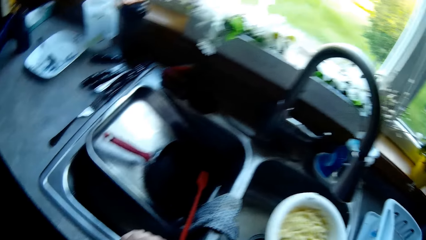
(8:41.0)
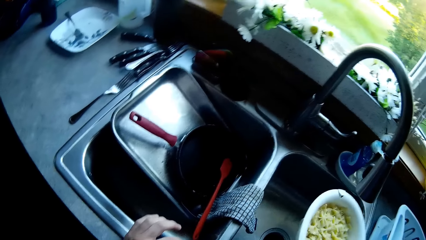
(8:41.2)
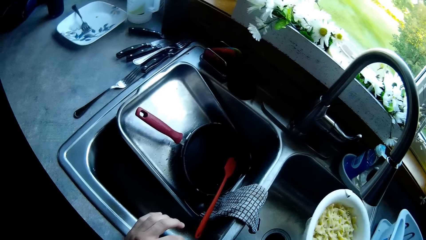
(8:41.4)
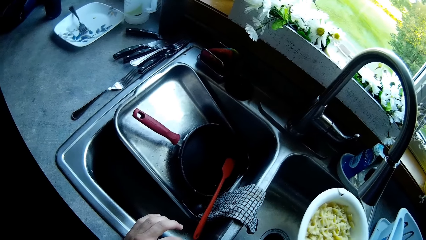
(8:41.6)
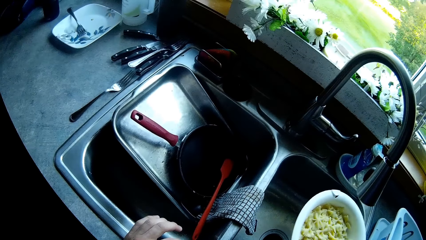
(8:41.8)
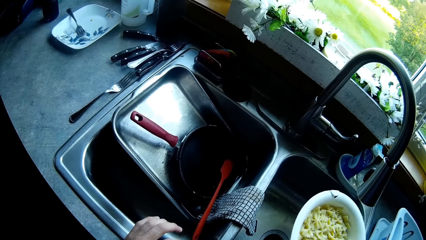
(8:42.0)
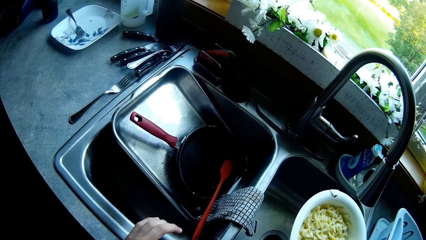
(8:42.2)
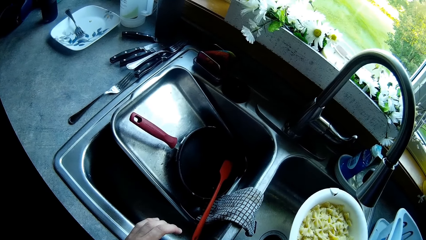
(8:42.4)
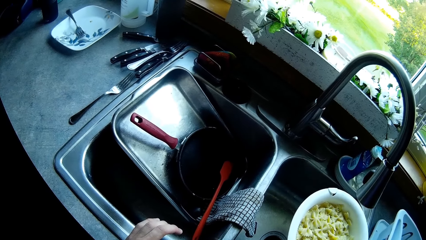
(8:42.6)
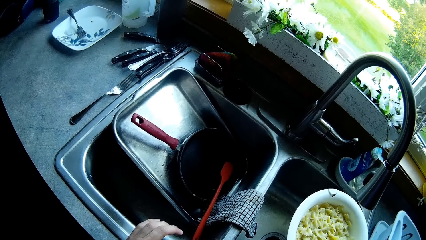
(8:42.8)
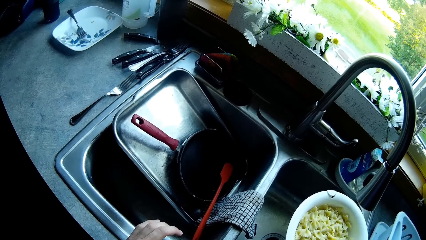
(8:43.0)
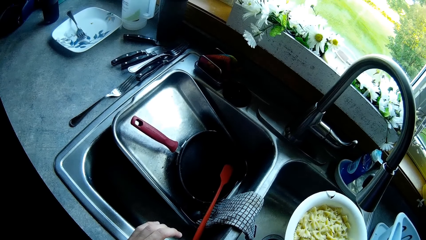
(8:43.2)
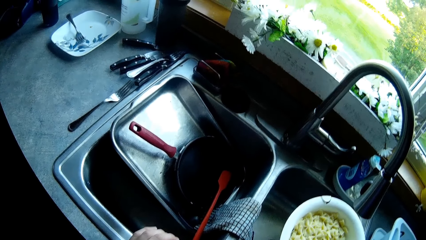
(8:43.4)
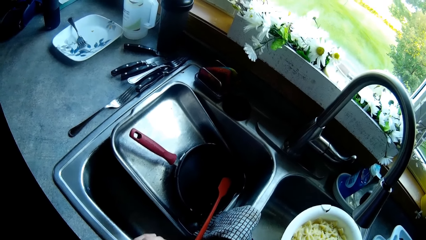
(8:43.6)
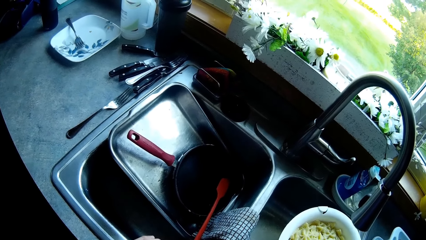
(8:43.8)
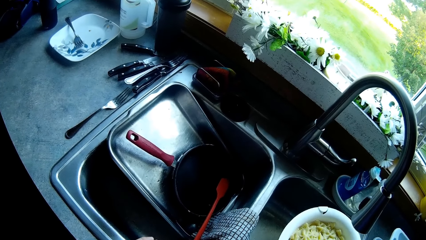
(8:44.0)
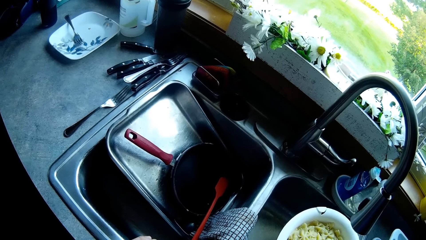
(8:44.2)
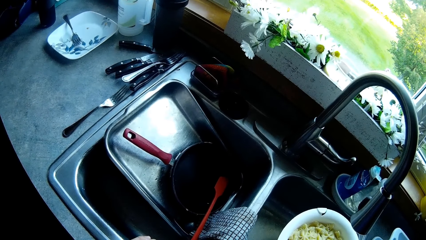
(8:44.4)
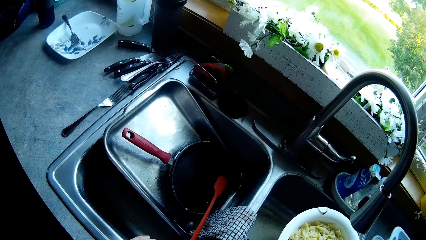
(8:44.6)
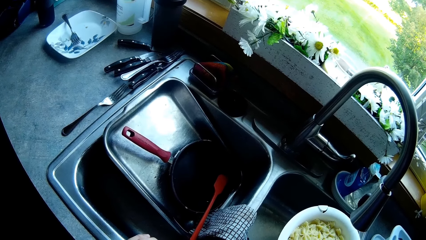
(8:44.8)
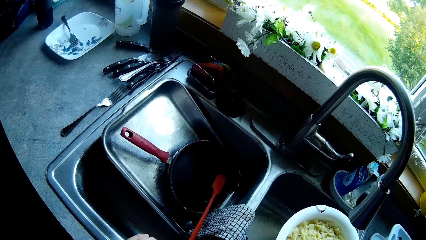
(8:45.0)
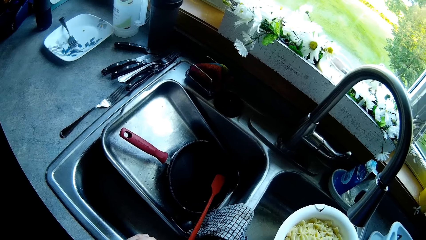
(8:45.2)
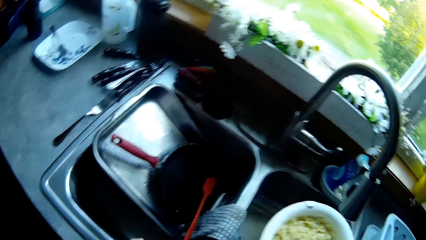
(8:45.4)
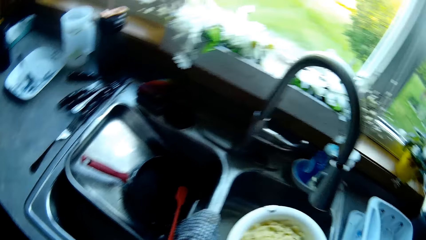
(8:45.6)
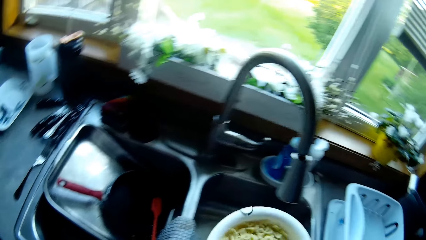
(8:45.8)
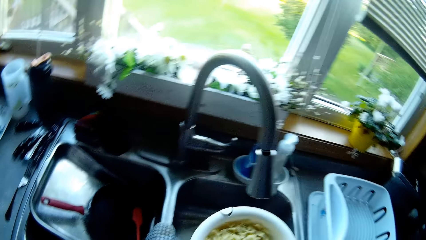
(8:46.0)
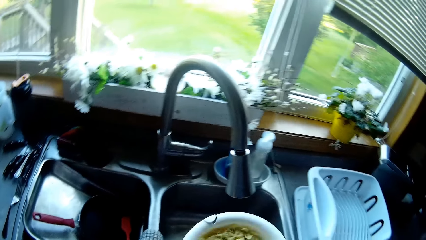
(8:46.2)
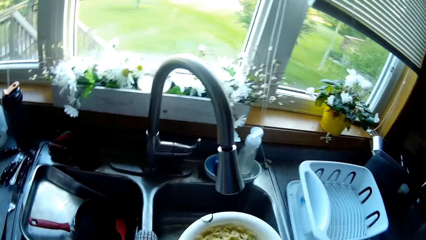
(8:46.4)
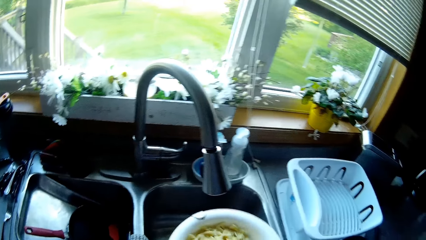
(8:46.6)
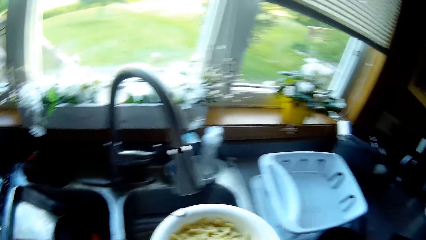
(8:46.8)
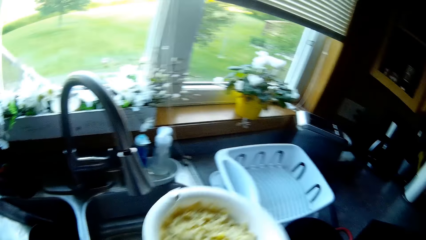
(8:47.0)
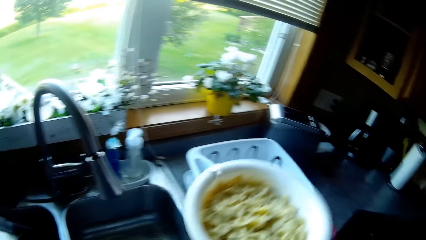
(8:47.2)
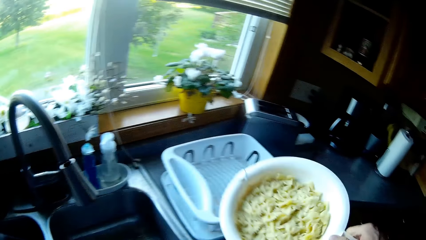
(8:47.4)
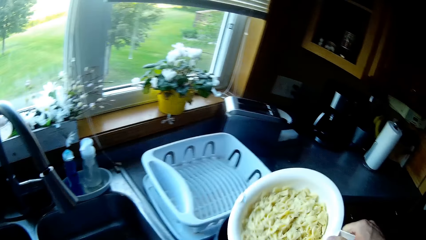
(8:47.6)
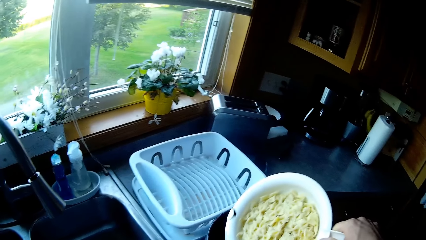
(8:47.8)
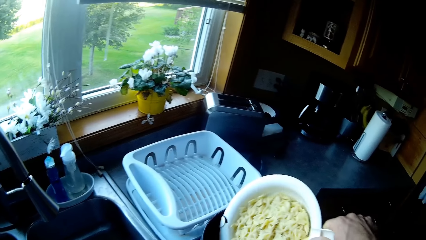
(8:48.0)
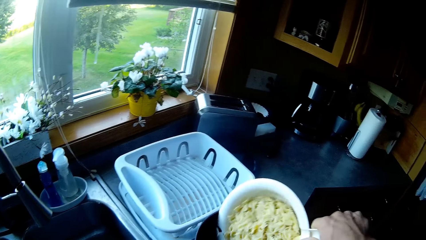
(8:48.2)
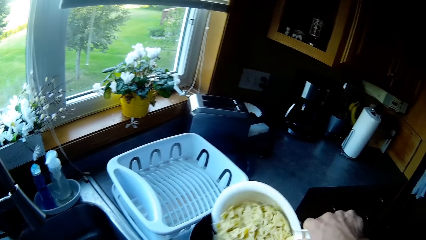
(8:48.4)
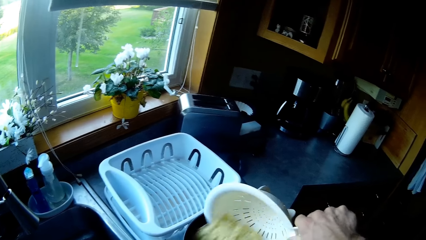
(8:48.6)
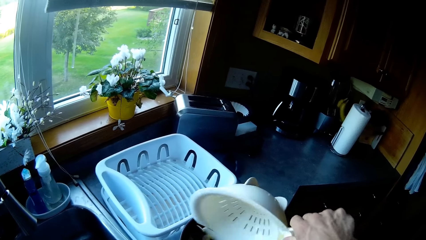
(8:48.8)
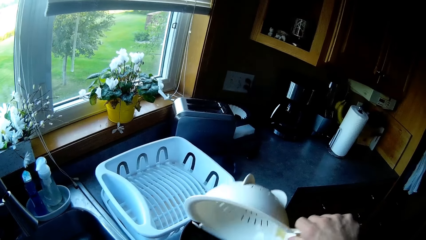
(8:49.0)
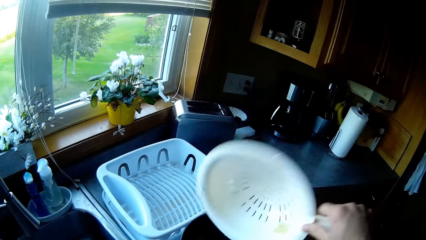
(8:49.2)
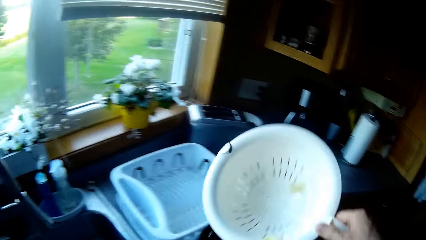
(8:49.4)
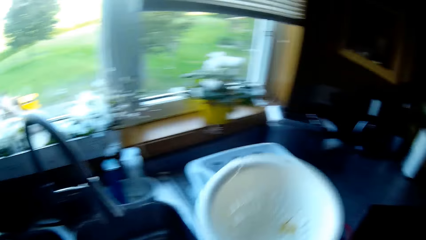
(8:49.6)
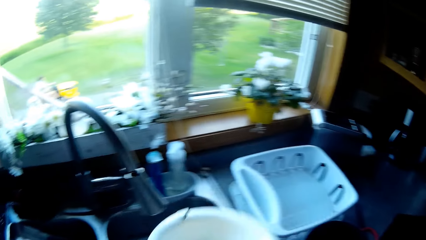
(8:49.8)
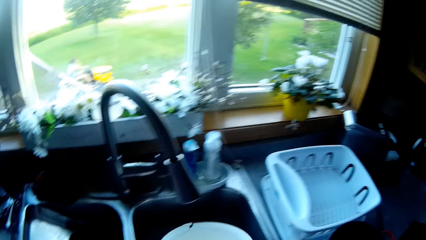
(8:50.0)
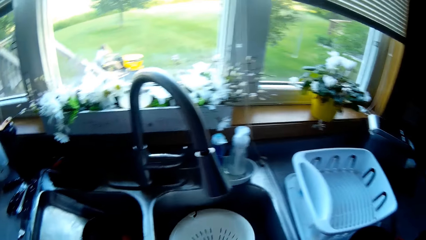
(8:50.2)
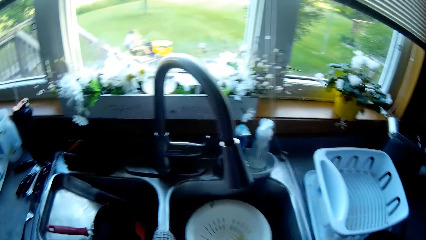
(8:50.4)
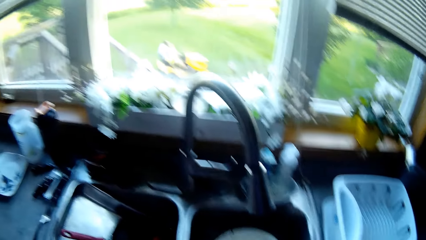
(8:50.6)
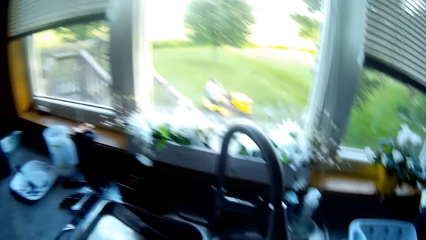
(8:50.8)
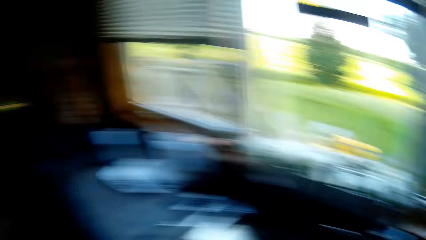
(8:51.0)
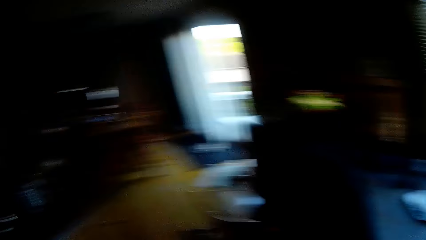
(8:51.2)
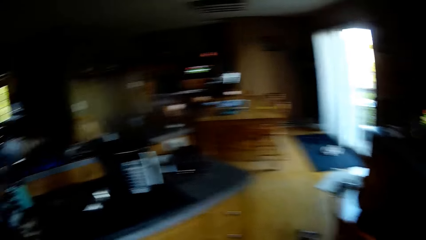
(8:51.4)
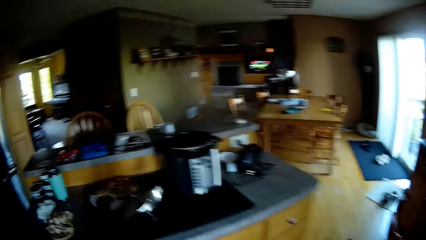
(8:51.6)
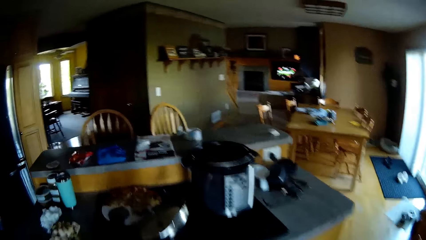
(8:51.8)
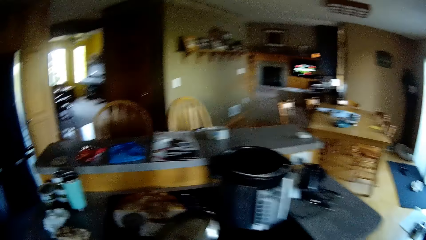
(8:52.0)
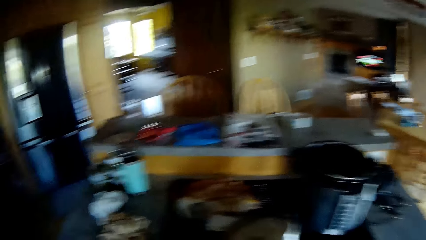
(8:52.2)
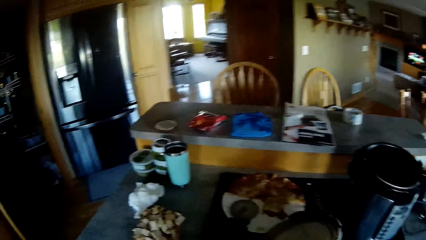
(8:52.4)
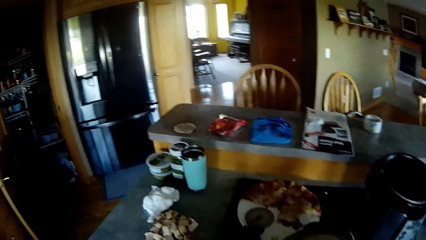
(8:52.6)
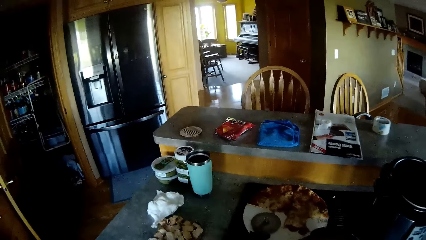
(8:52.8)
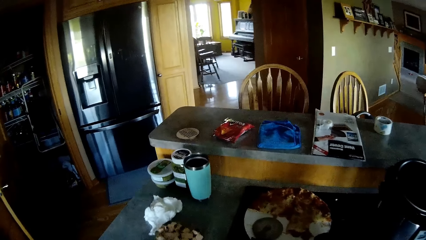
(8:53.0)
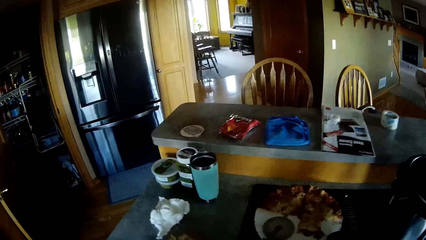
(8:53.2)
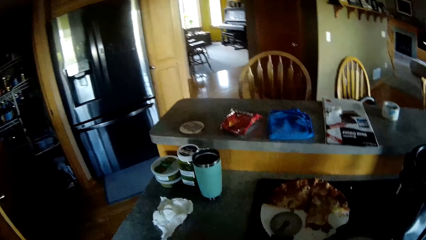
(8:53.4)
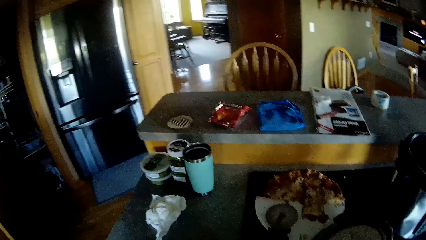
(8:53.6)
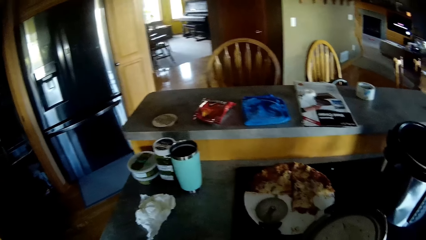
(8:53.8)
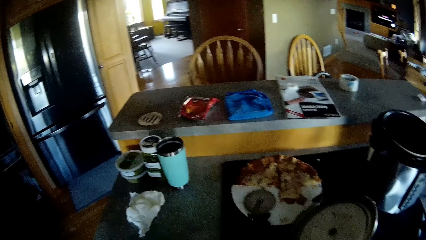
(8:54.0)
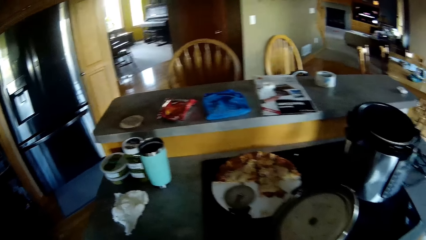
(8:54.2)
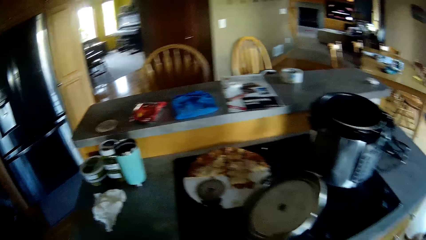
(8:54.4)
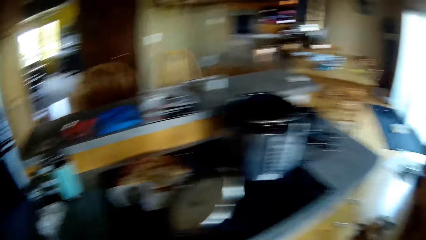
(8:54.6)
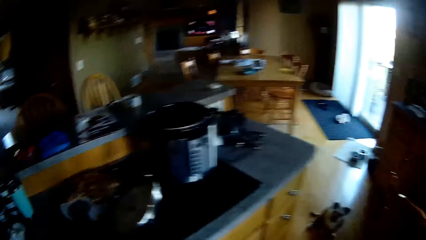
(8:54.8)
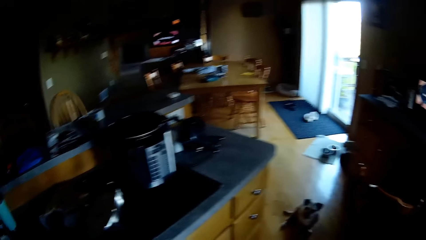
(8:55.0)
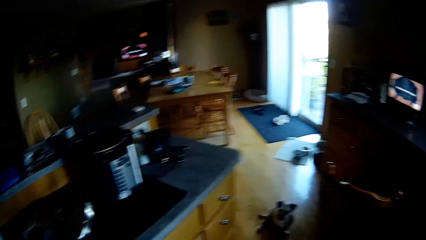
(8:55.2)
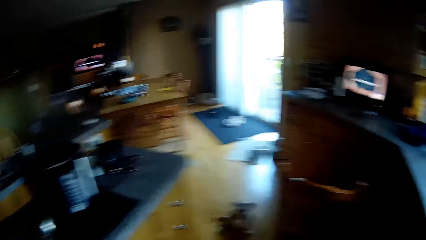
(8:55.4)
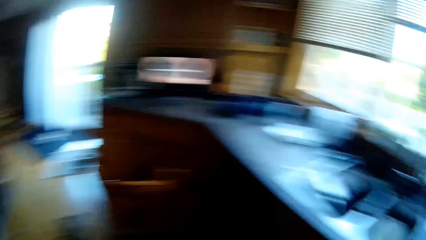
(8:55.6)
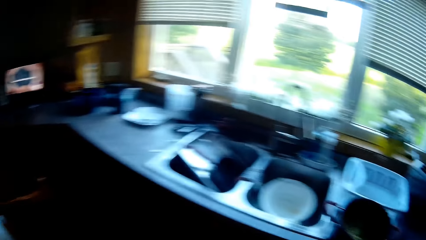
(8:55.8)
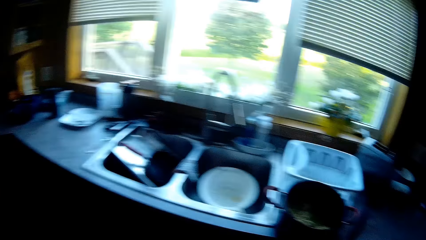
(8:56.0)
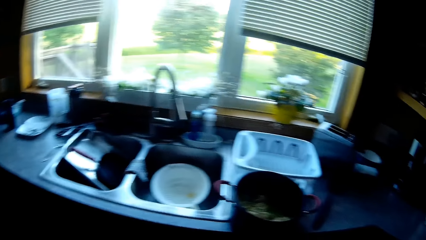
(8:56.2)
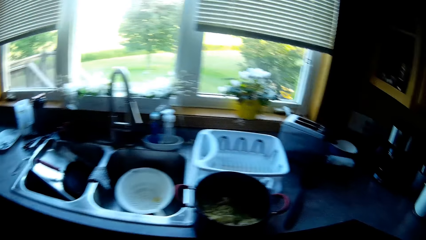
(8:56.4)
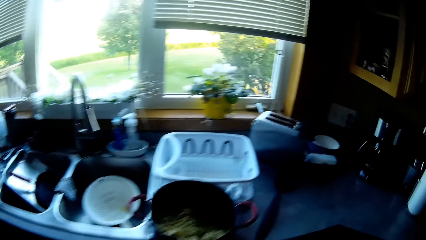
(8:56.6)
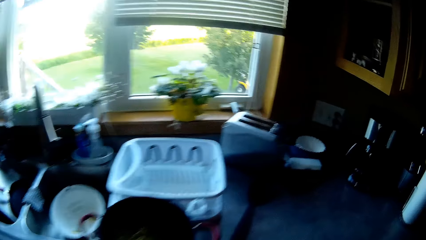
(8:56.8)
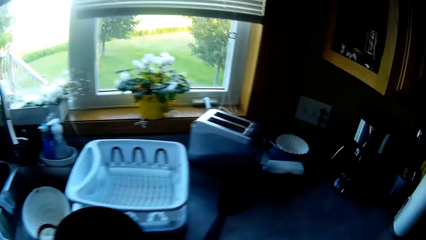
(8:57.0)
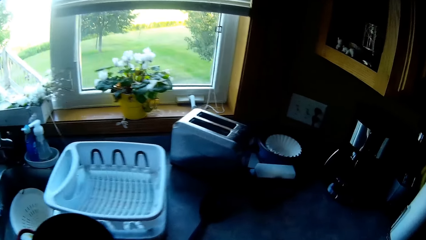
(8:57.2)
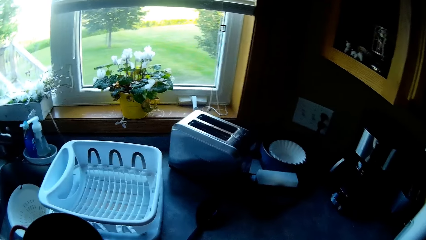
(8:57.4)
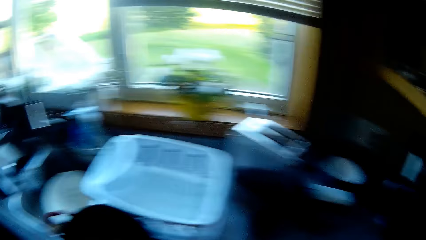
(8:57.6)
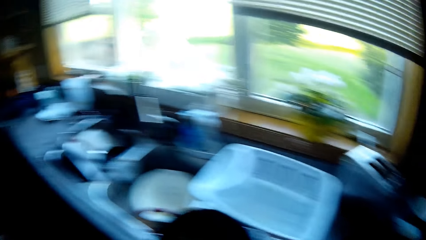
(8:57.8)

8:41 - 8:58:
The camera wearer turns the head. They hold the strainer. They shake the strainer. They turn the head left. They move the strainer. They turn the noodles in the sieve into the pot. They move the strainer. They put the strainer in the sink. They turn the body. They walk in the kitchen. They turn the body. They turn the body again. They walk in the kitchen.
